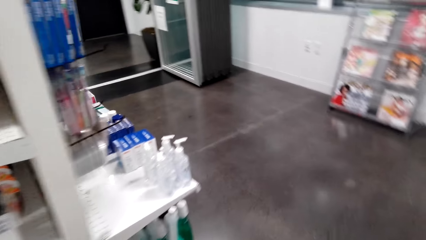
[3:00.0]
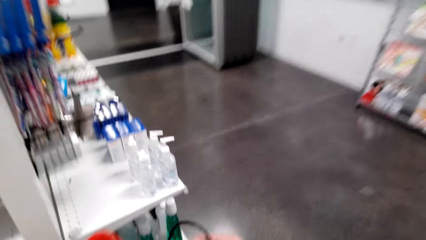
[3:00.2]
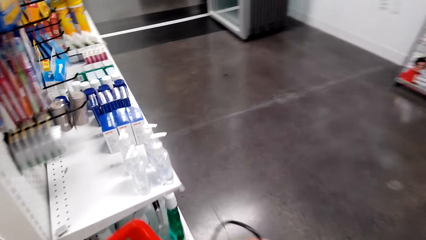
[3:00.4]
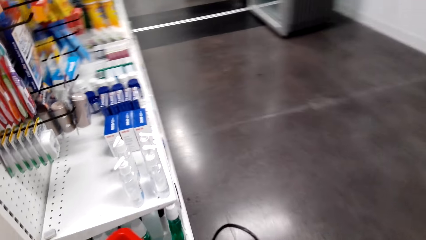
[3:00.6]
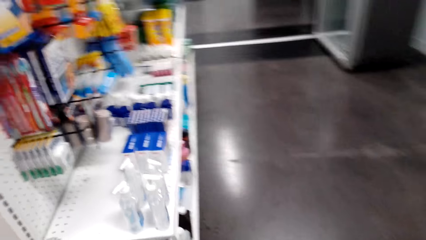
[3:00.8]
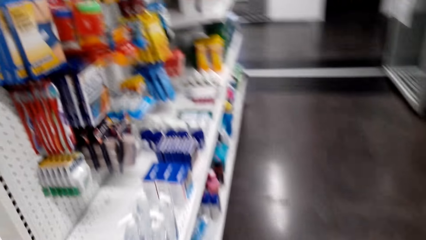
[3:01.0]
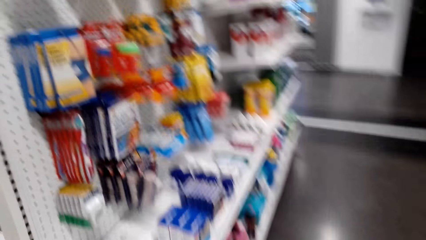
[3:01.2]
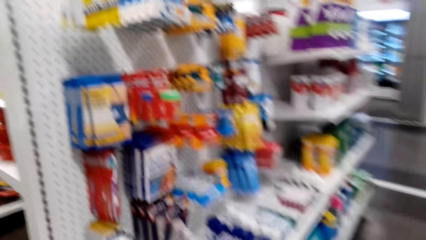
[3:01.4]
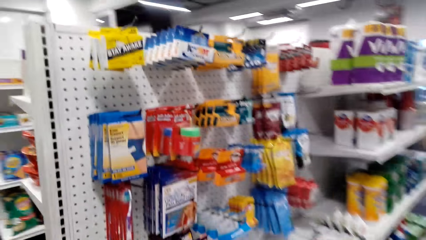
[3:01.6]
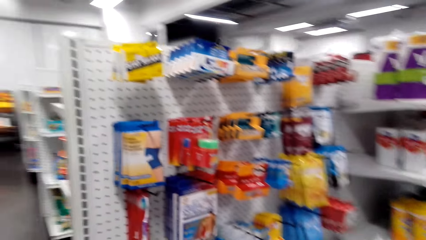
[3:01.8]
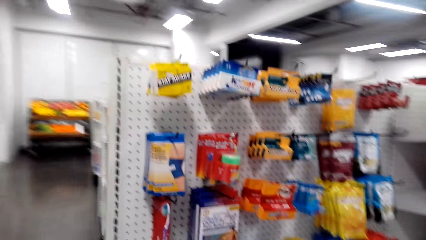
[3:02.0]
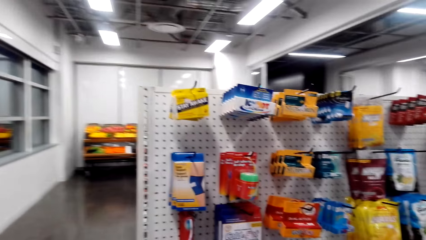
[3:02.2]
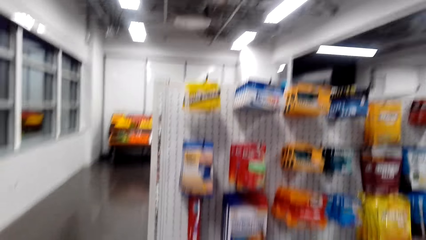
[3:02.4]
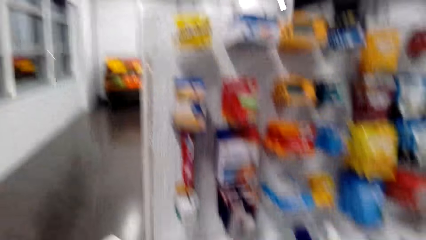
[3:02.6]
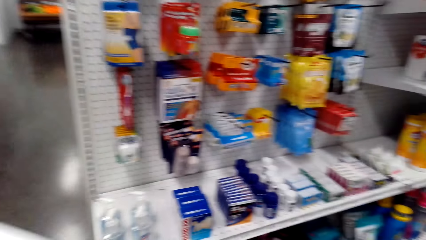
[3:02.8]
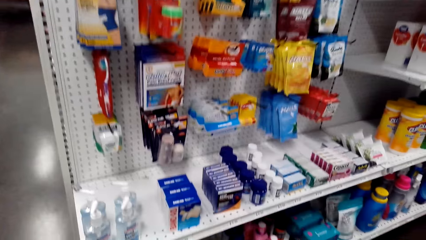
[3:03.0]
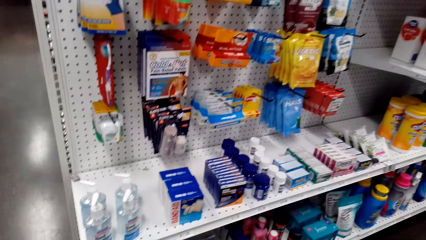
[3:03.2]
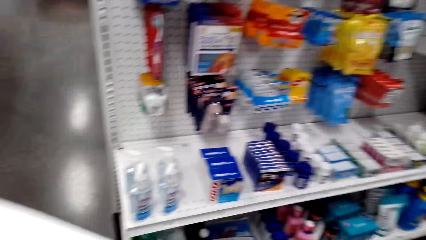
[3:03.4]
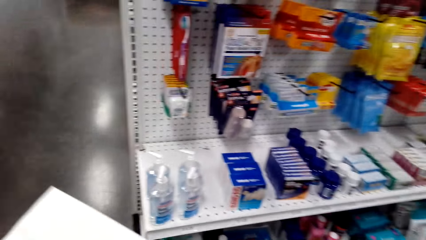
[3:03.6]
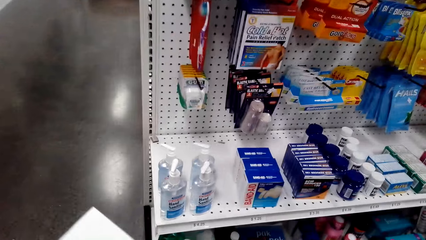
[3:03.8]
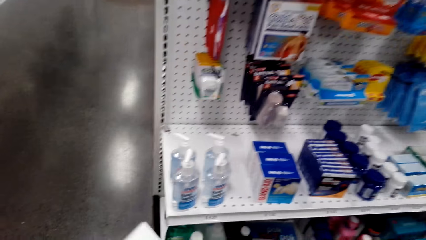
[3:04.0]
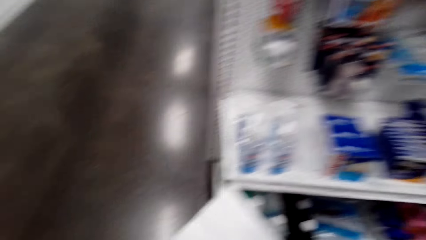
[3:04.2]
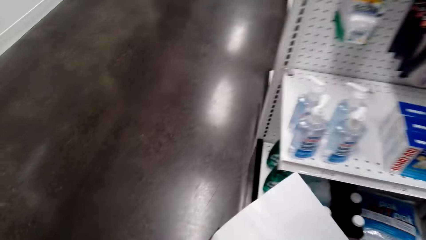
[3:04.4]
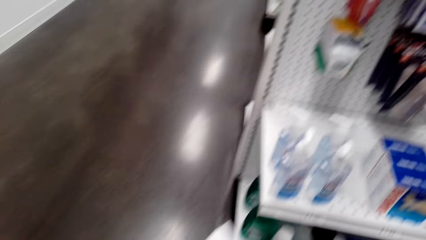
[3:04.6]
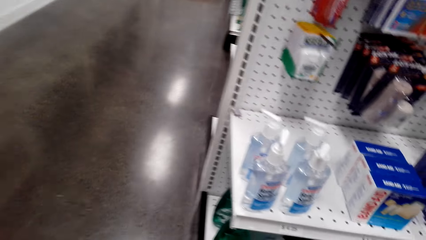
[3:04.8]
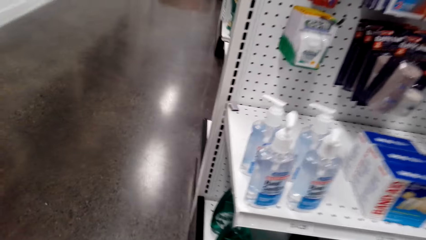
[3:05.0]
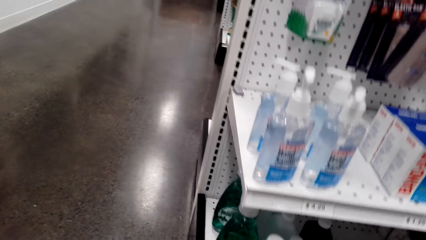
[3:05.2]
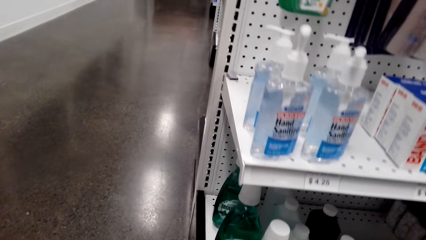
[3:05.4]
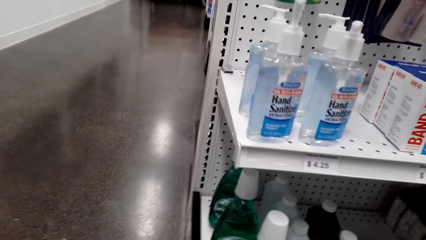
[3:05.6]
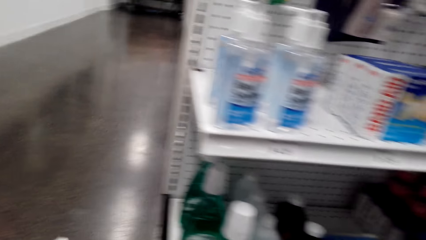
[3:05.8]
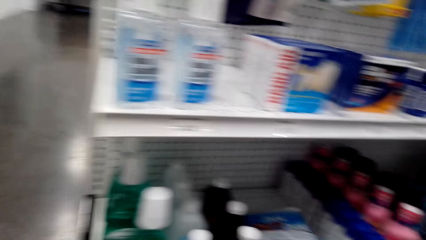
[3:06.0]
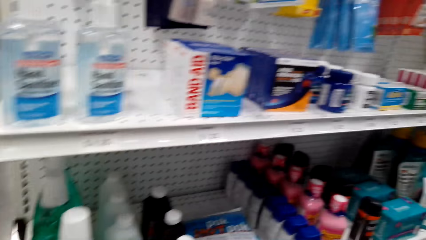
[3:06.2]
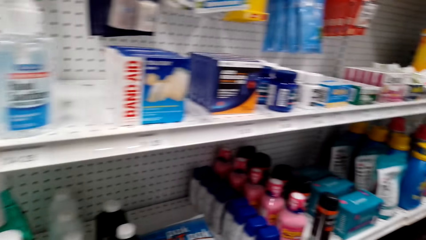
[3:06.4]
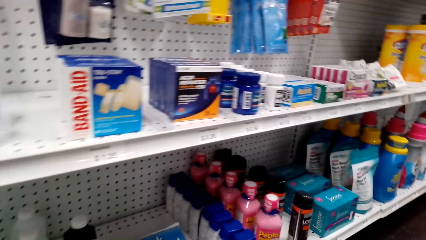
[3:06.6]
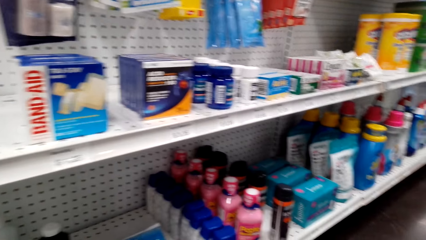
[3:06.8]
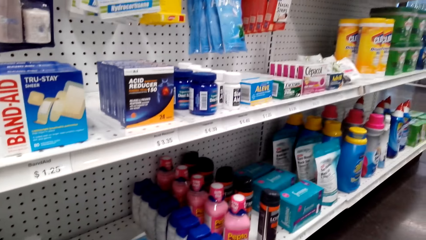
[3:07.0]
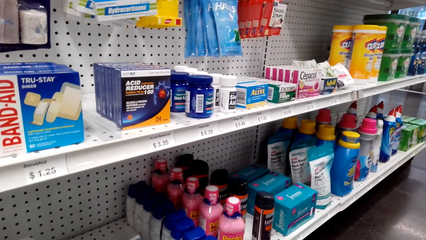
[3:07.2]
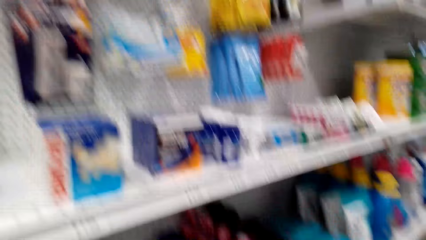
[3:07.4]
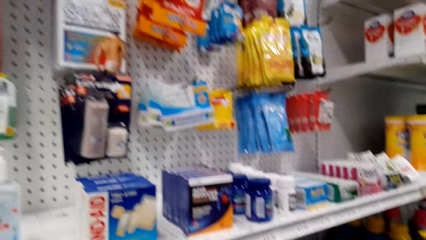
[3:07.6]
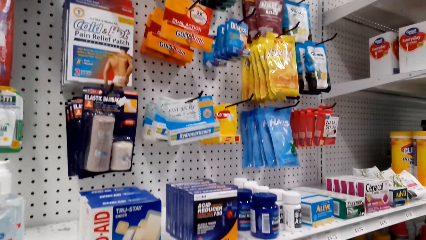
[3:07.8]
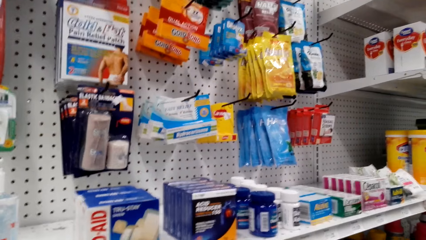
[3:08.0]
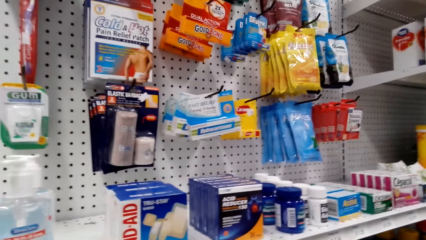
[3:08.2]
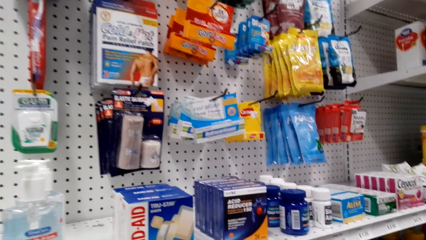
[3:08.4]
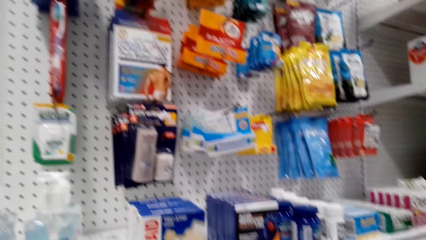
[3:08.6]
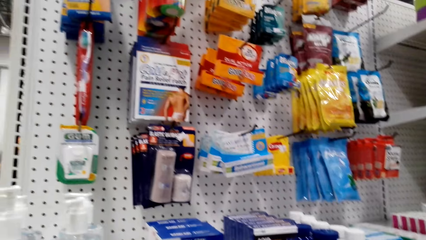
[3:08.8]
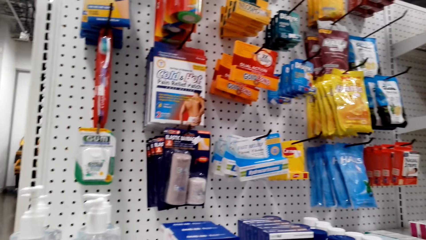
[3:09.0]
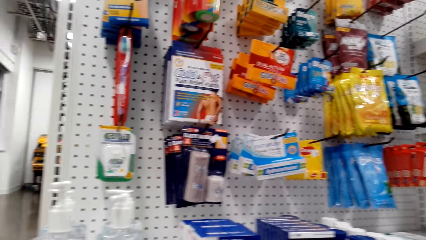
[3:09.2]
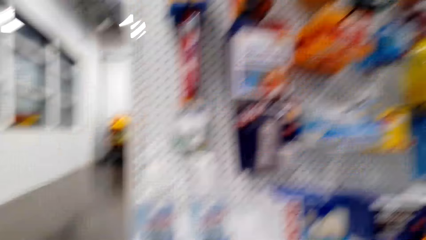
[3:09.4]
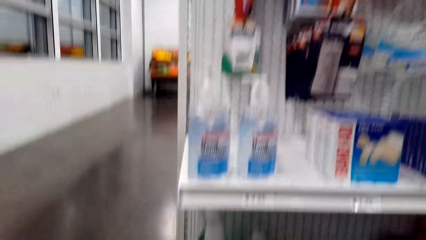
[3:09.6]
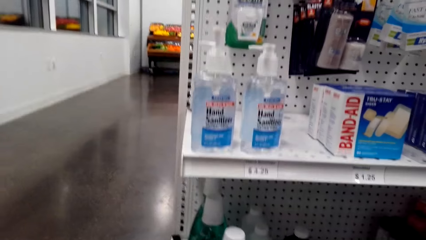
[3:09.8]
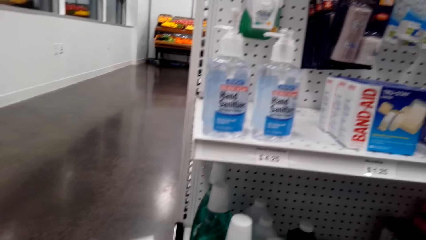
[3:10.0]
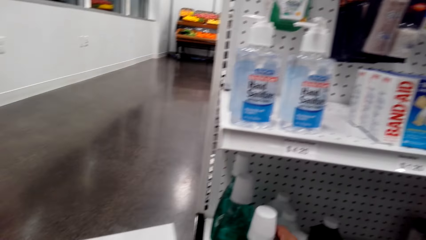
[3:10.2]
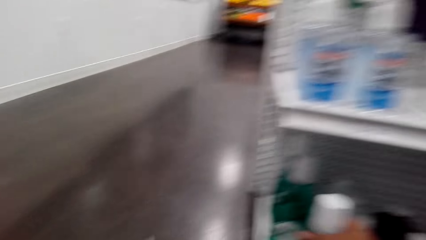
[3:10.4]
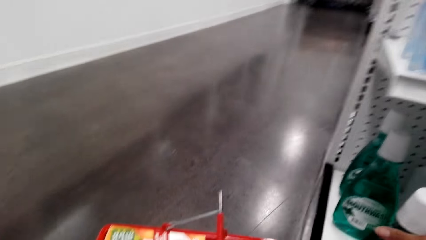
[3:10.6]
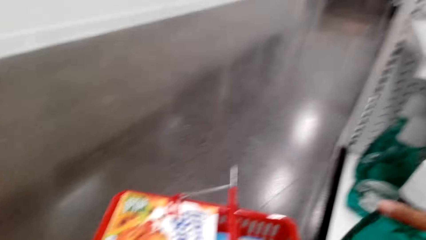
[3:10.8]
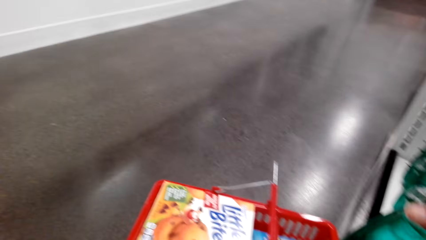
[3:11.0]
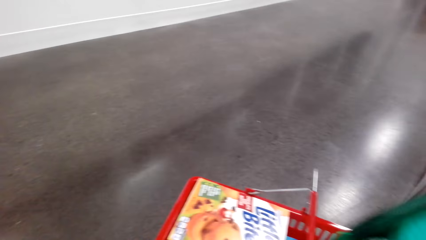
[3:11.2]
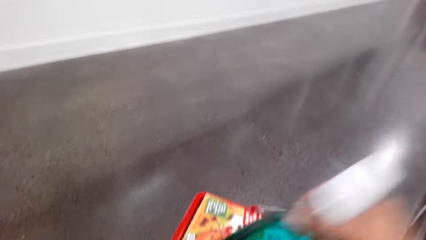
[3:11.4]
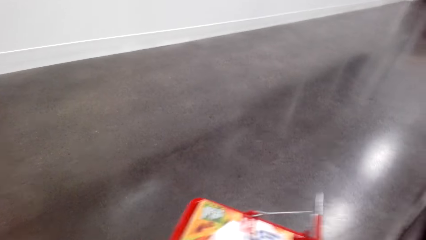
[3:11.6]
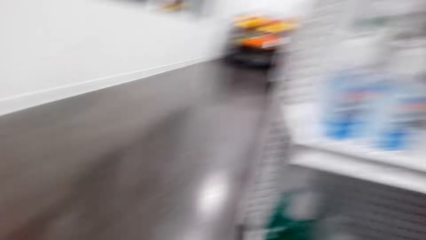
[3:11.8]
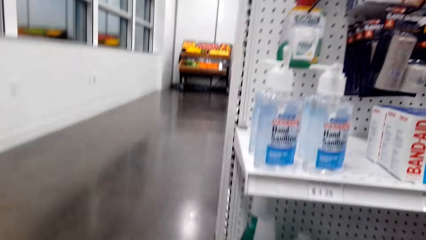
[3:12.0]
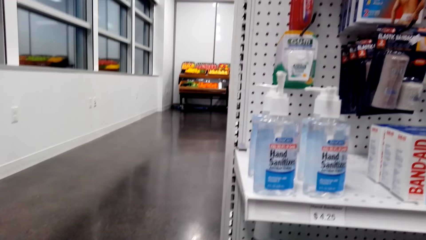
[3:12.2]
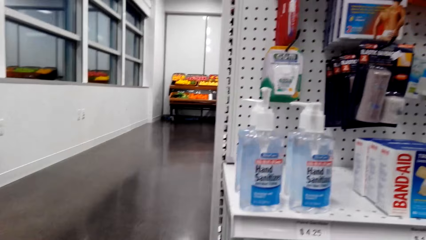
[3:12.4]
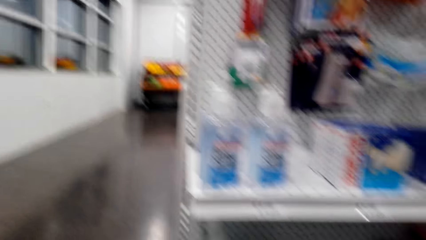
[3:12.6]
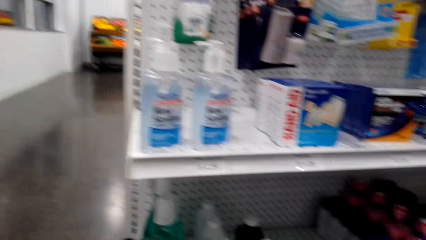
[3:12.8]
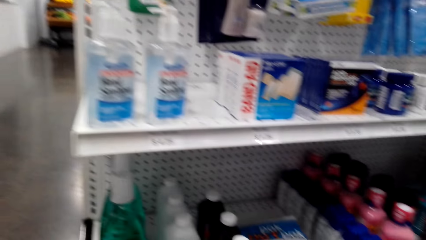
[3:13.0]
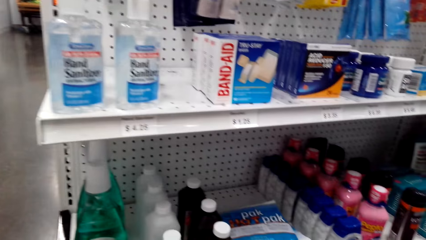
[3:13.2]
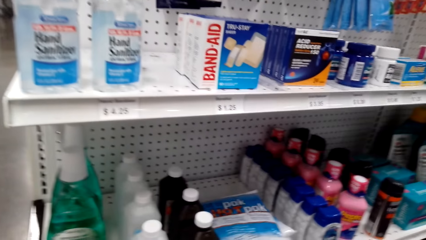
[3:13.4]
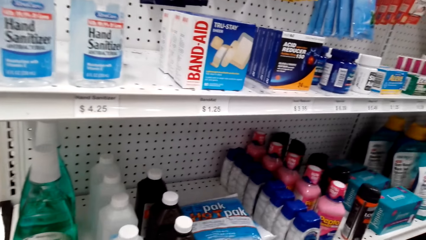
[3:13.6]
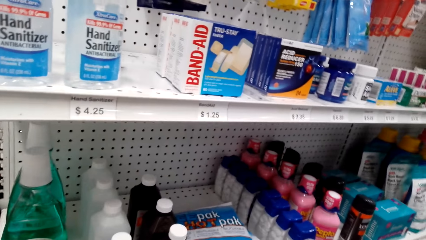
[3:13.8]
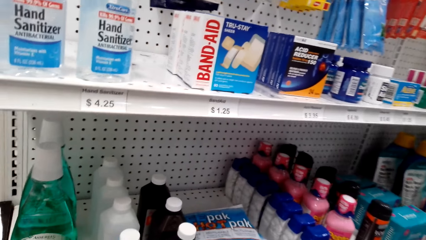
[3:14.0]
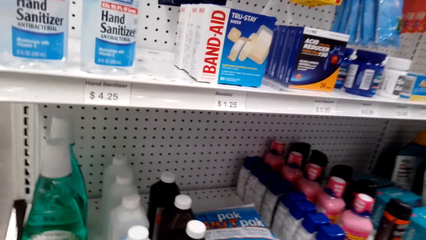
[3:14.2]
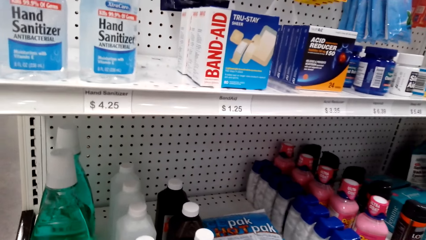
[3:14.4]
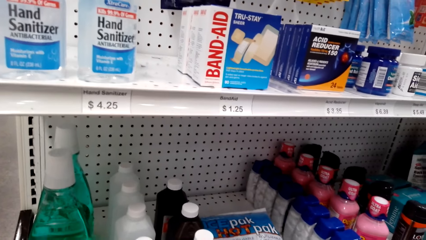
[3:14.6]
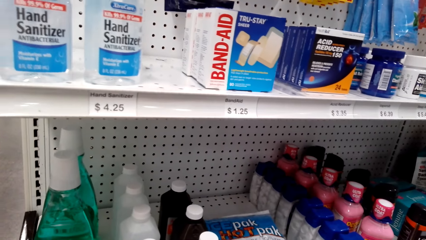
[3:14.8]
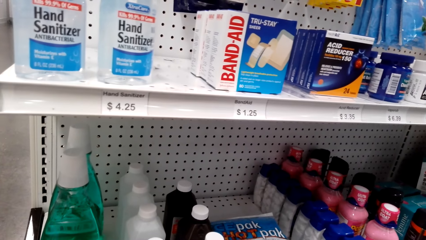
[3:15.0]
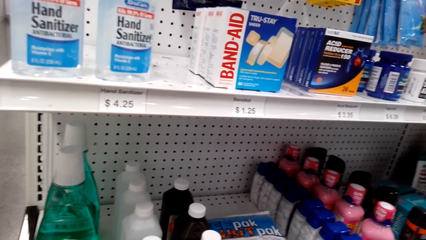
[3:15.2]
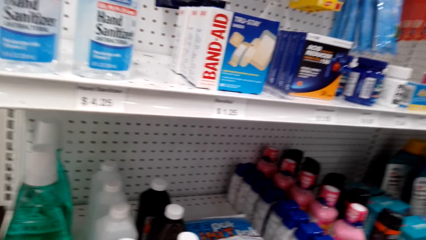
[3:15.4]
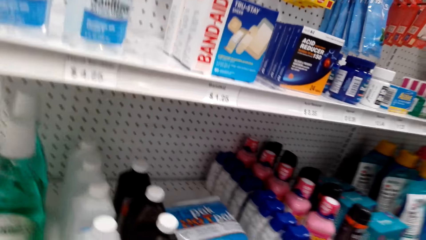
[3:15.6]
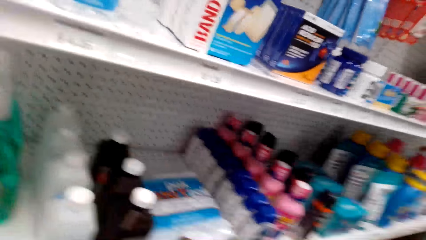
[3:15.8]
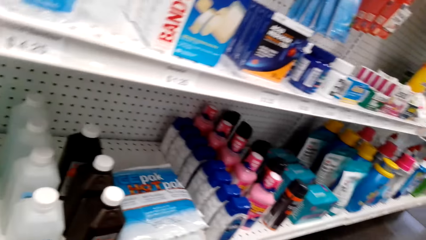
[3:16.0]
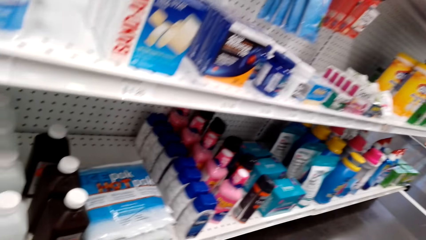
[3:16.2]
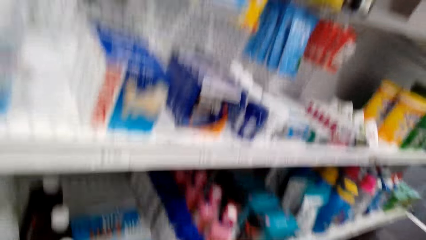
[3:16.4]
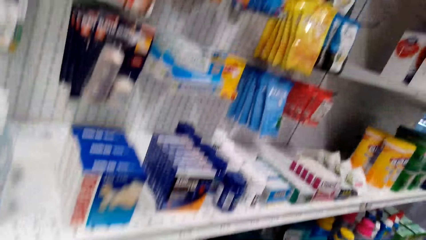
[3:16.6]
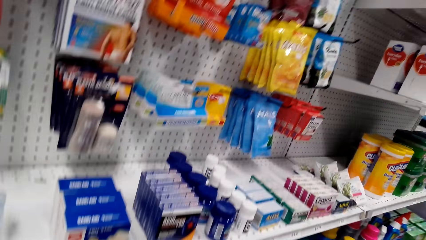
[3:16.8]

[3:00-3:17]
The camera wearer picks up washing soap and puts the washing soap in the bucket. They look around.
